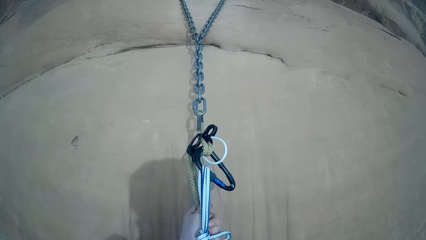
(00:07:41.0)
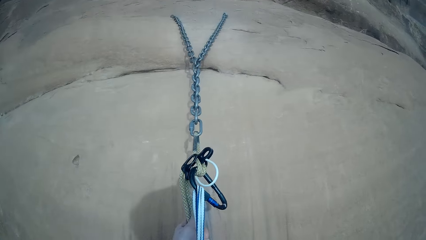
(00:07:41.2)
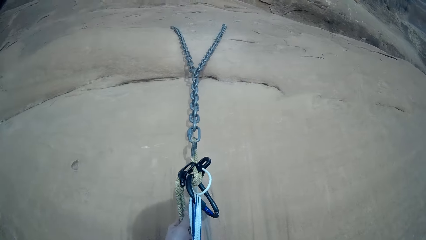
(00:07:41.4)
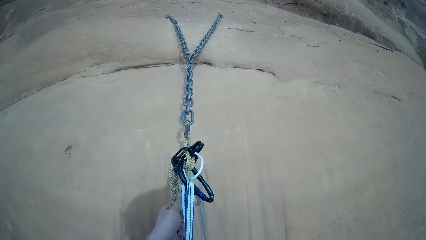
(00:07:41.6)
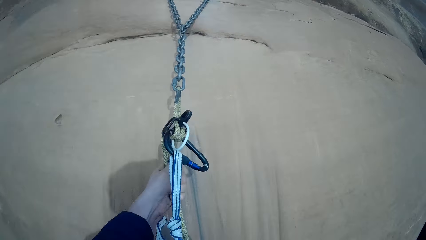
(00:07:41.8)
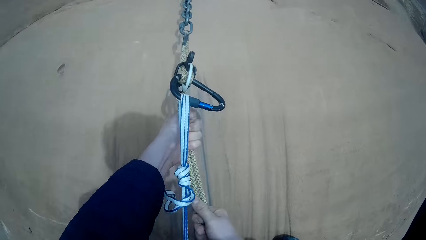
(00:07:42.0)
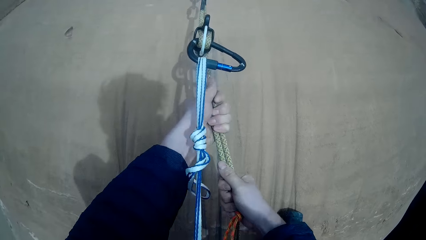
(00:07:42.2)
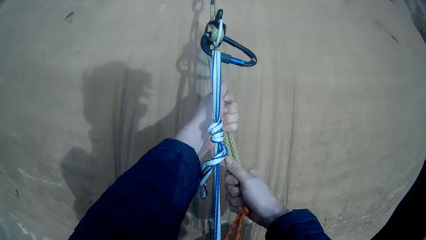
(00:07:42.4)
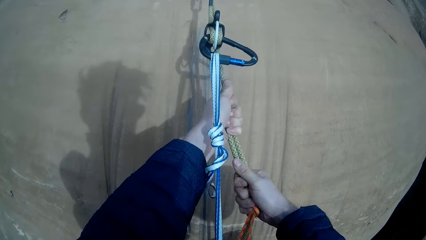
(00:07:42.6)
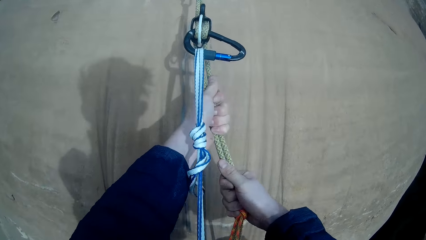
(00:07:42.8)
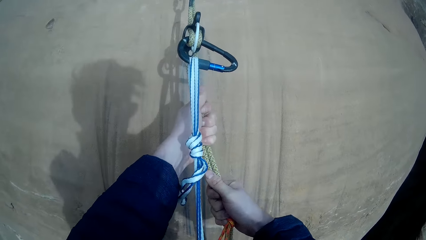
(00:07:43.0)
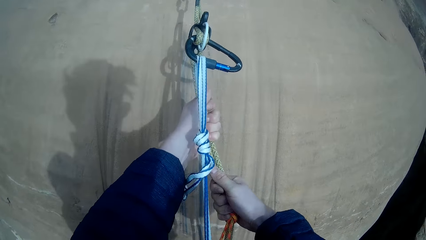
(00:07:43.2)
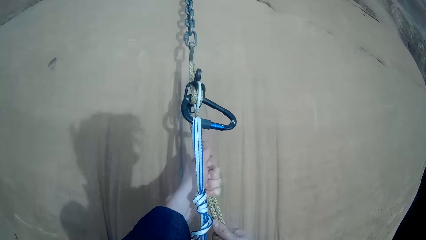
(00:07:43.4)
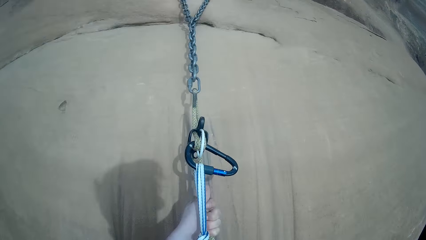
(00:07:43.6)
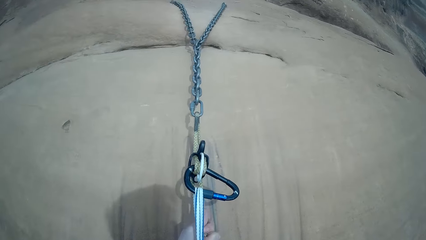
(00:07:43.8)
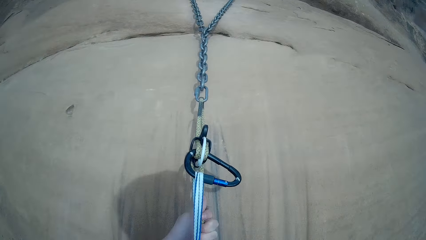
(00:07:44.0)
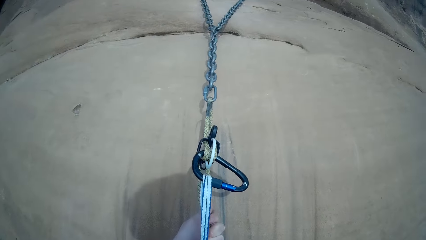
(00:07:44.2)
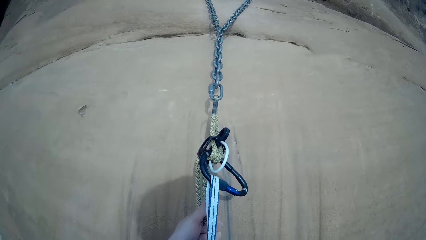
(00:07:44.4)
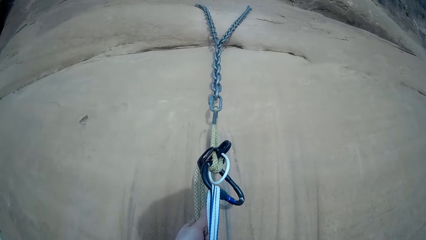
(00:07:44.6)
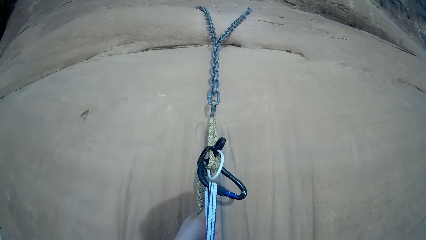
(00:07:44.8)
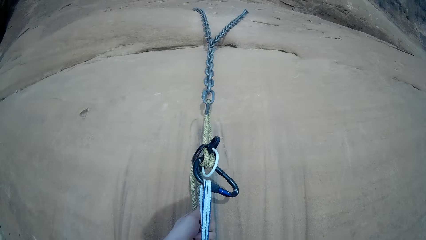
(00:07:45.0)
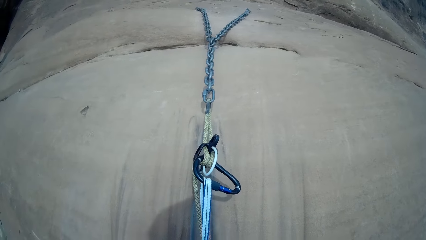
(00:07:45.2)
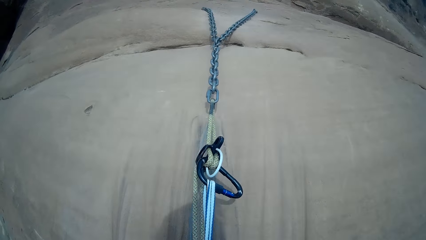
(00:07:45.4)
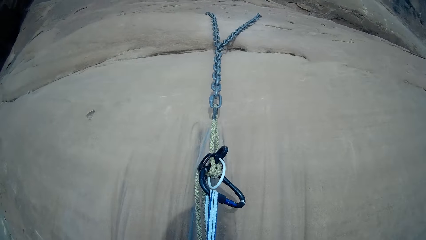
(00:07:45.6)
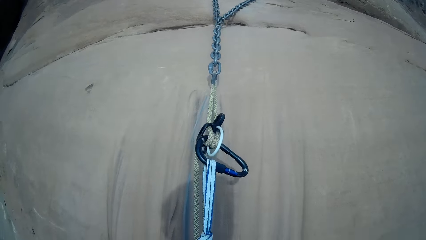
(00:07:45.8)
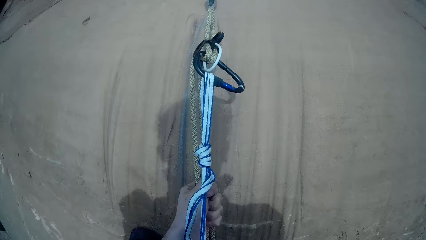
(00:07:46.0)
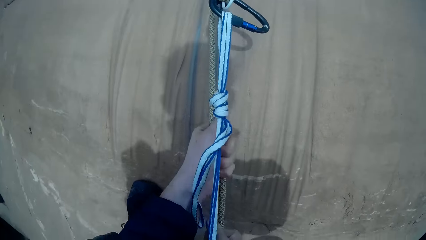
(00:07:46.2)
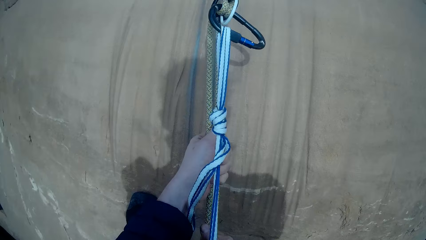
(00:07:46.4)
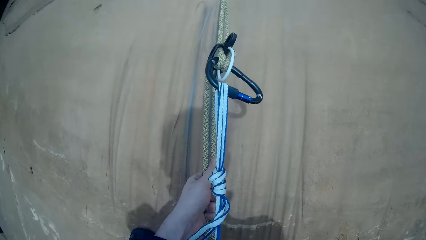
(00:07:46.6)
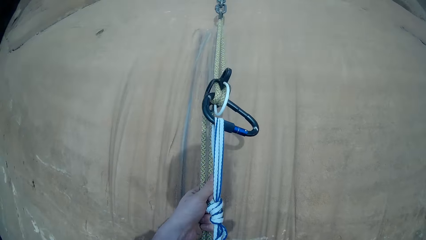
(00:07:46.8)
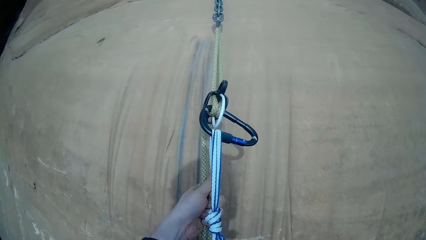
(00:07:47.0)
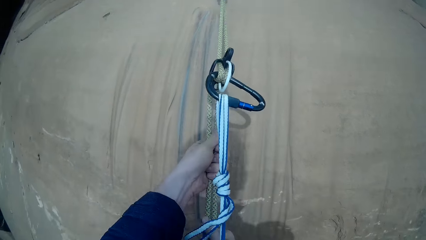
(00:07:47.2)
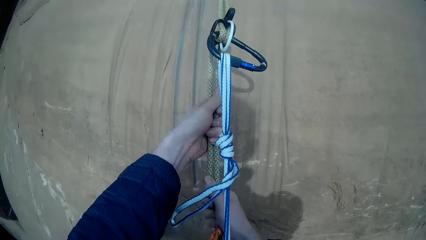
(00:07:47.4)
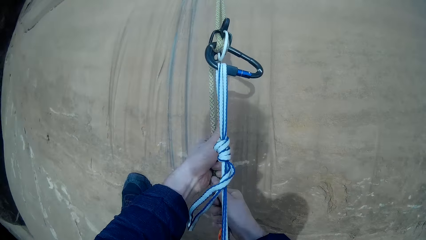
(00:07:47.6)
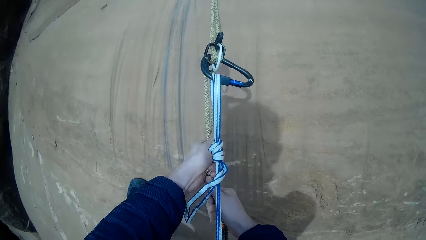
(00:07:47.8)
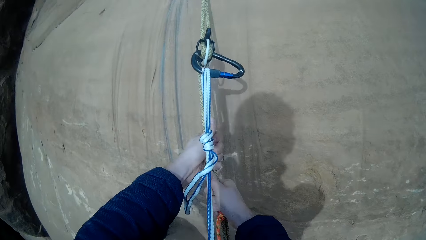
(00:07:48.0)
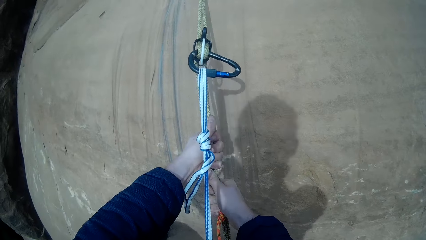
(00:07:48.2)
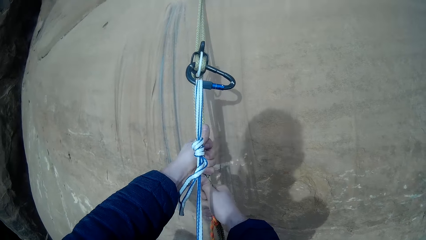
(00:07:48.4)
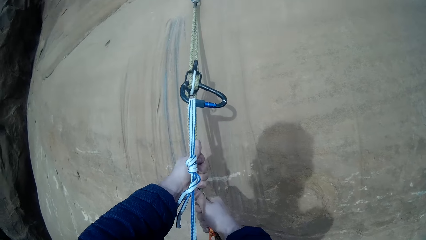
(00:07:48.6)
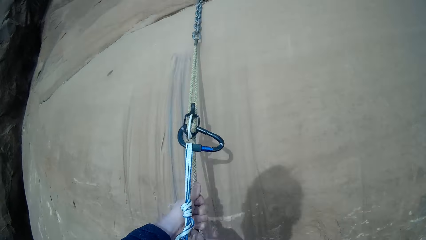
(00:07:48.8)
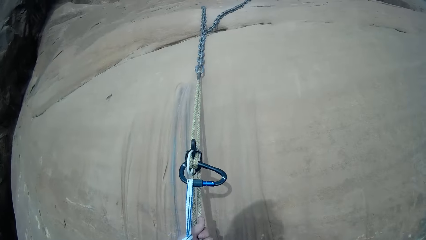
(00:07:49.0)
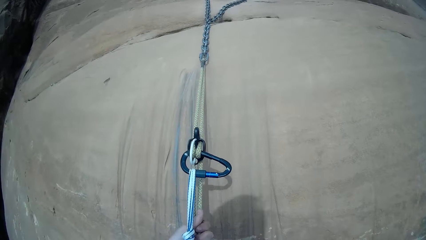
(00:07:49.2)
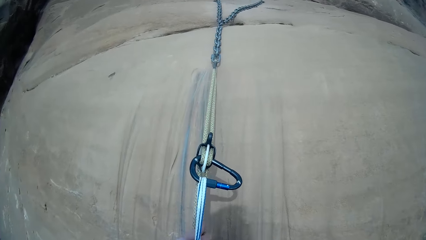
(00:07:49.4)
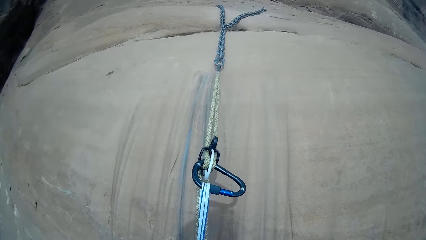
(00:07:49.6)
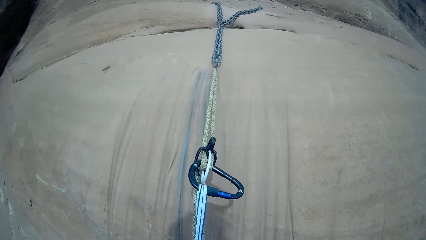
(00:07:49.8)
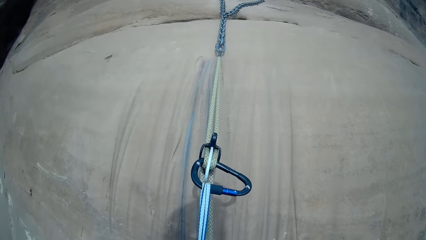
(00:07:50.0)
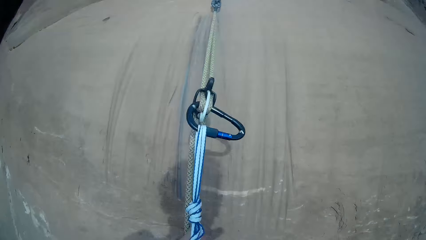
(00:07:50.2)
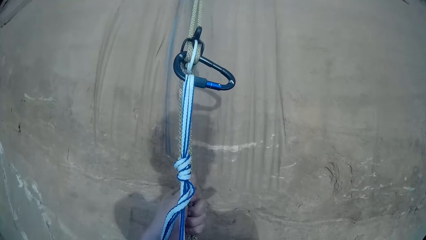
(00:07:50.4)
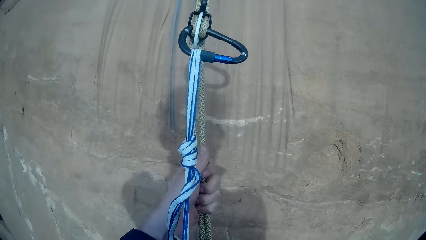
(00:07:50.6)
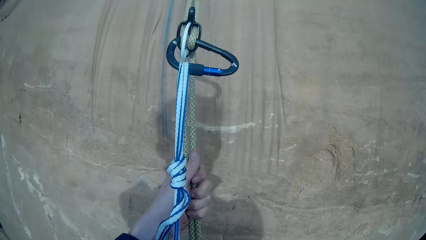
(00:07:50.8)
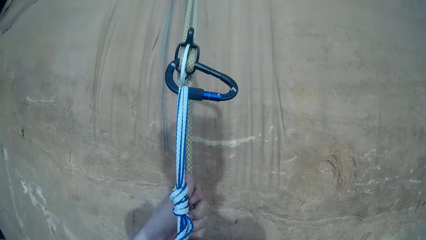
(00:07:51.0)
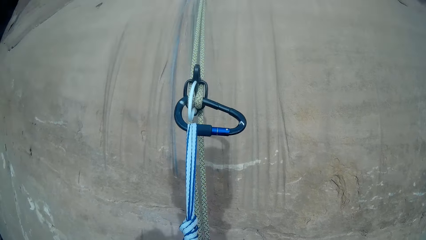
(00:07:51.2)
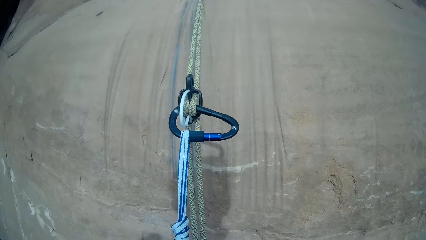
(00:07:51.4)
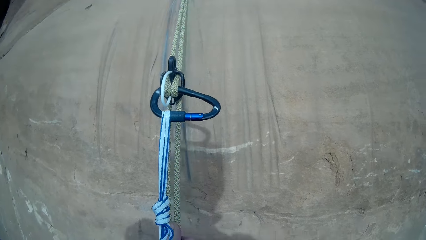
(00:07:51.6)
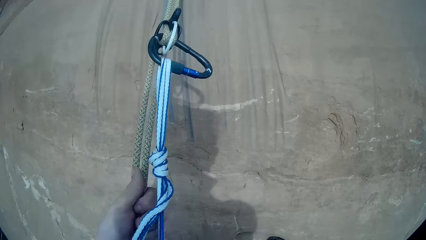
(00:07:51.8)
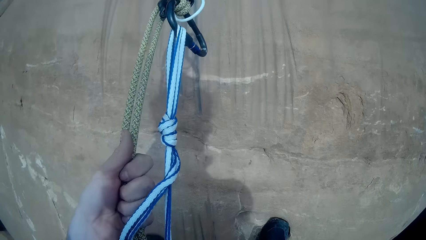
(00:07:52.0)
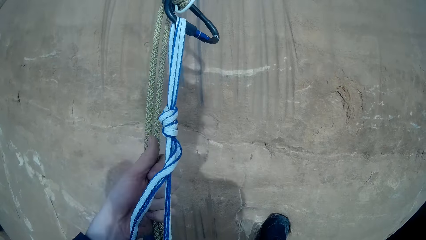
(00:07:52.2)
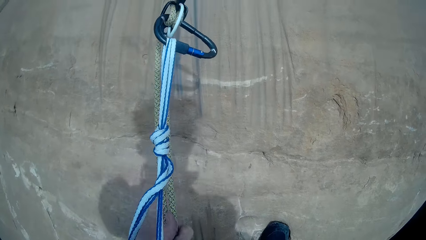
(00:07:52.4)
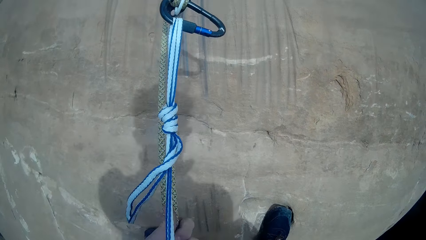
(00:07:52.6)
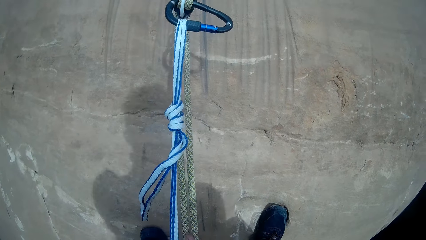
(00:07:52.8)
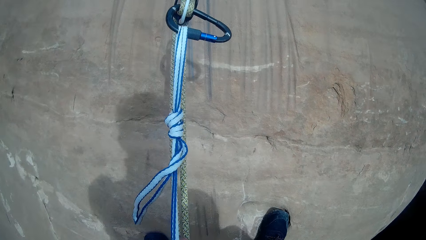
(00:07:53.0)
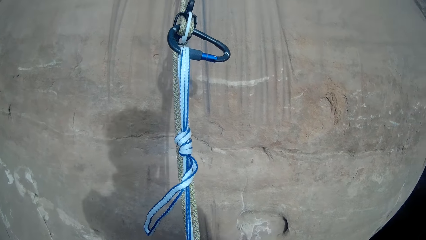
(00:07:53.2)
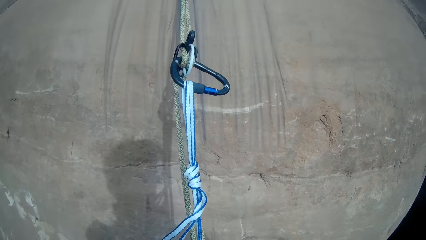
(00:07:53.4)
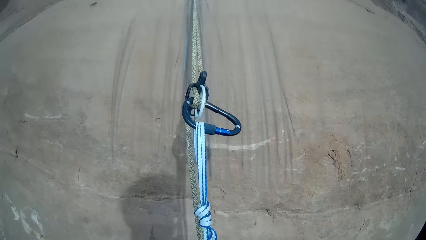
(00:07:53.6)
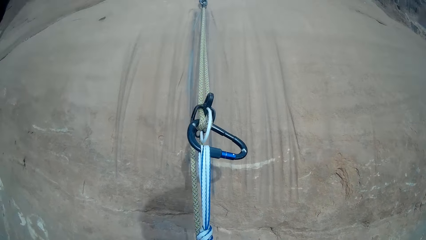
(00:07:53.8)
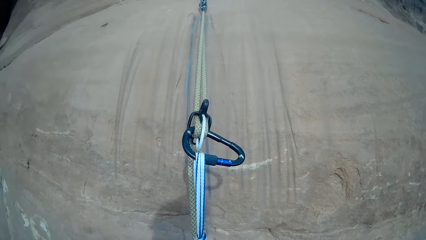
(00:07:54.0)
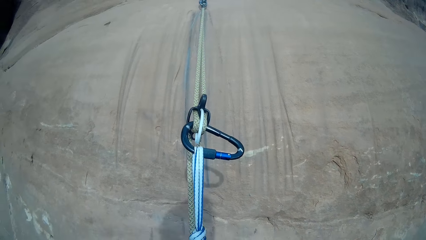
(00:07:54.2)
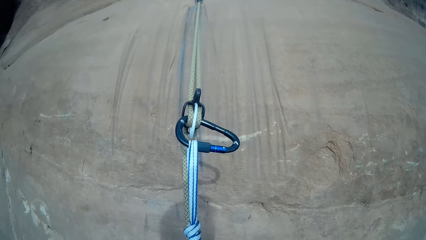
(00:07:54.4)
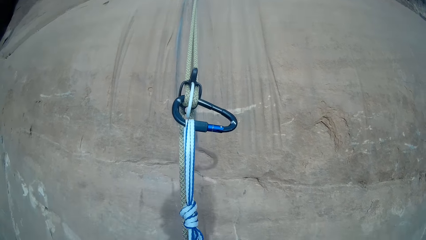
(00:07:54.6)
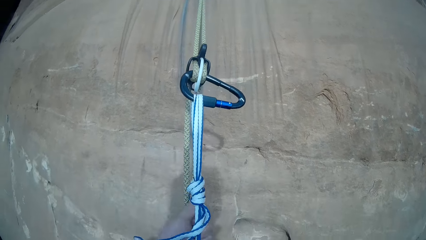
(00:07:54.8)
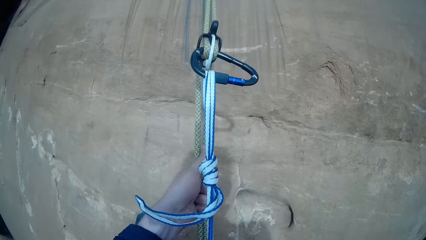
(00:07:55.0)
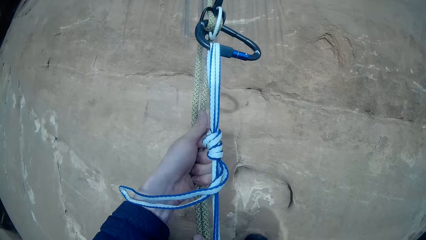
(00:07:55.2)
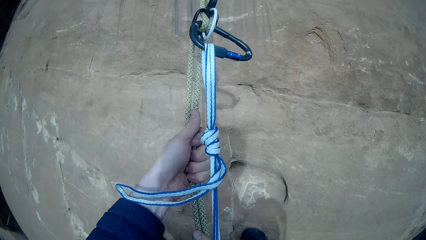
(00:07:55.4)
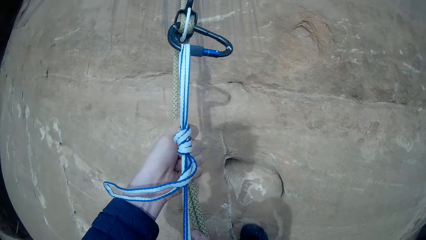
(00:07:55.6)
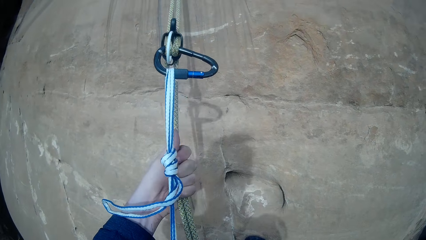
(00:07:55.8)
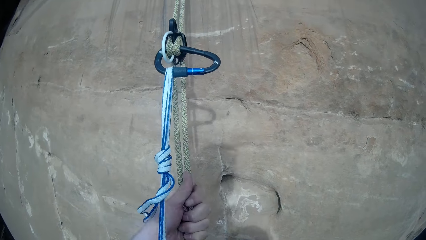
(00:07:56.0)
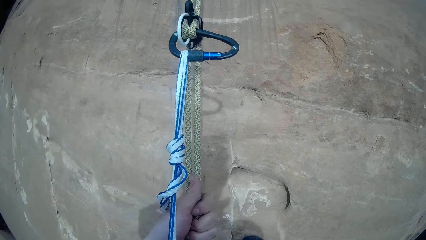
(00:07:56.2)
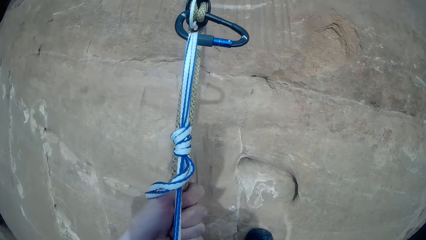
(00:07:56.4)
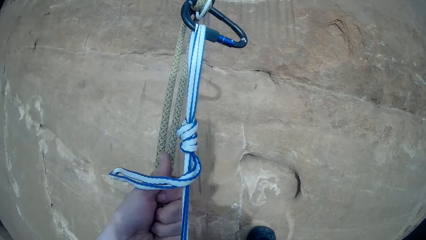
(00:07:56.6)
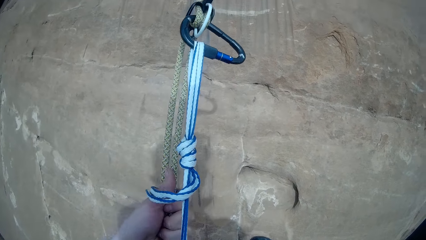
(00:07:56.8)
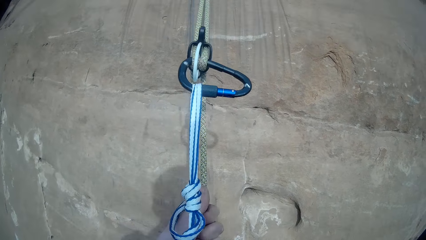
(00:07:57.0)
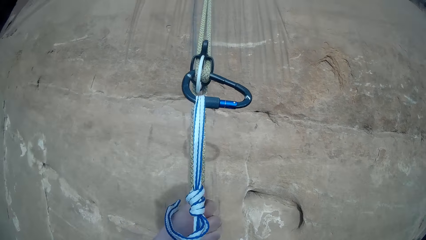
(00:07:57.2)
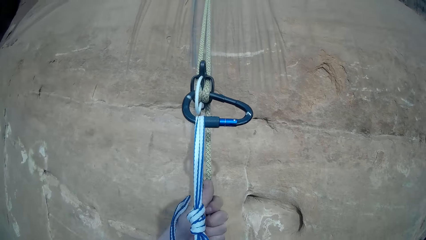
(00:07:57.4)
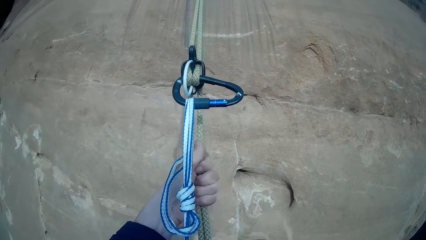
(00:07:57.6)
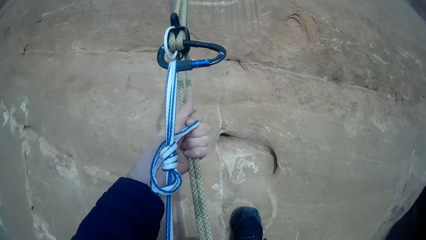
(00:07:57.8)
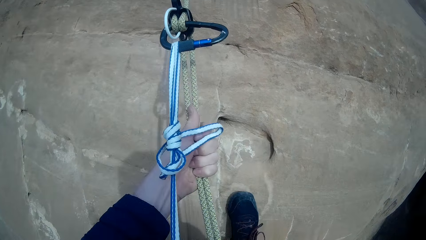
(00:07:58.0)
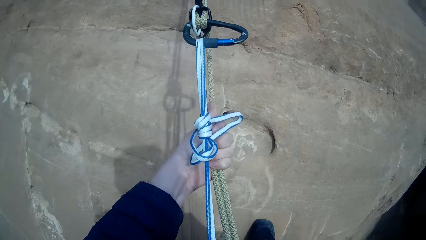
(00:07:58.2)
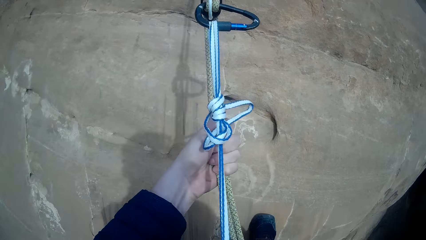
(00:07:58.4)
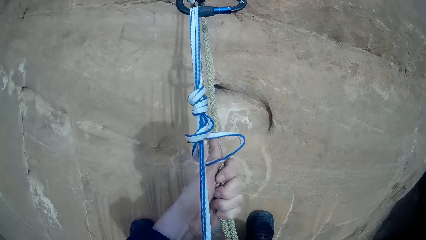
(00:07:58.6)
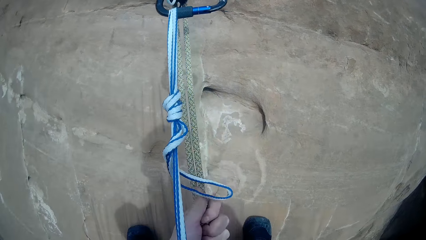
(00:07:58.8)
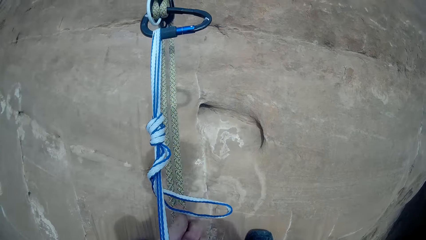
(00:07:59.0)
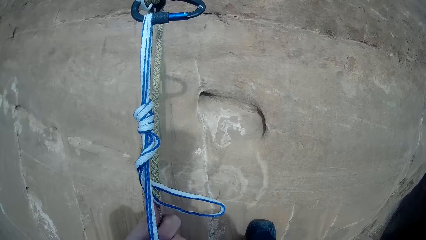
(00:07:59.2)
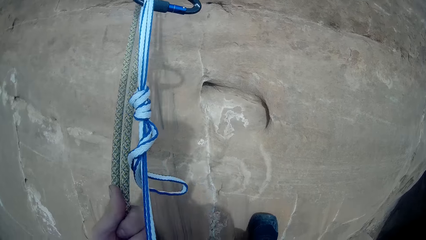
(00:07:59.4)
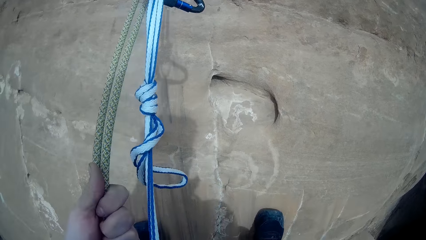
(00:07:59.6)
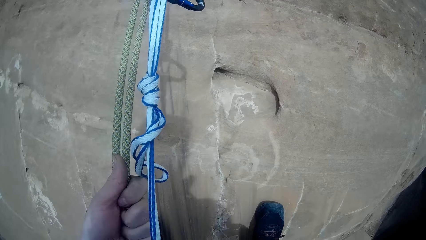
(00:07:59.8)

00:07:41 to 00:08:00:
The camera wearer goes down the mountain. They release the rope little by little.
